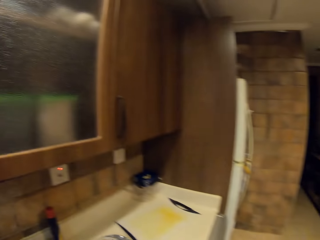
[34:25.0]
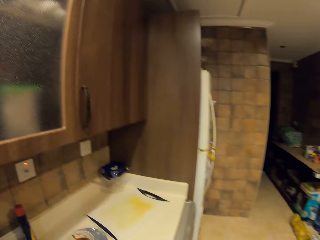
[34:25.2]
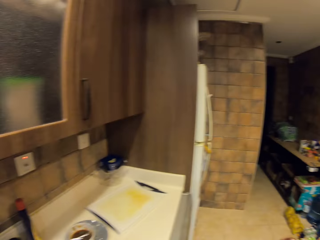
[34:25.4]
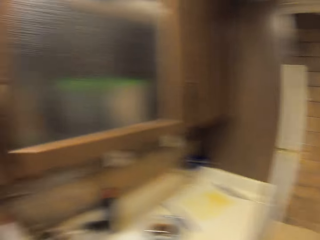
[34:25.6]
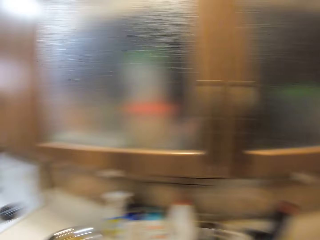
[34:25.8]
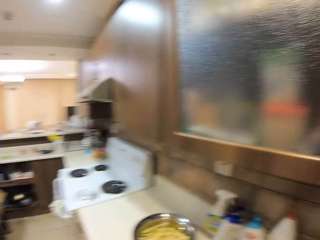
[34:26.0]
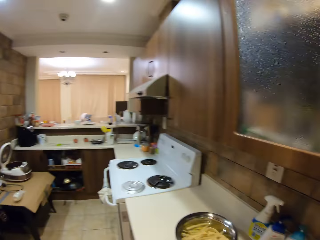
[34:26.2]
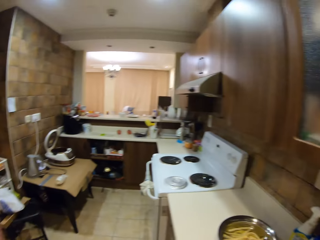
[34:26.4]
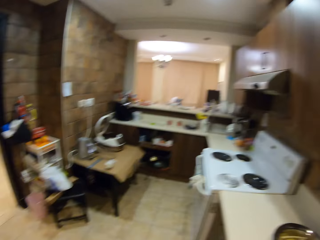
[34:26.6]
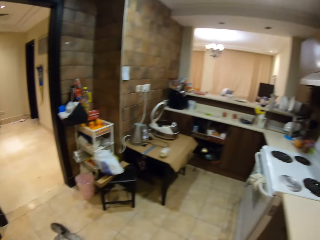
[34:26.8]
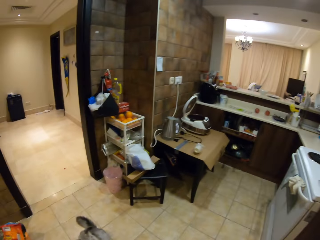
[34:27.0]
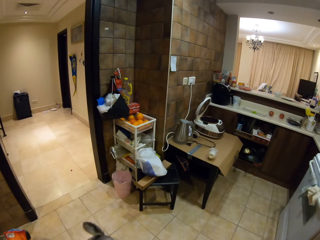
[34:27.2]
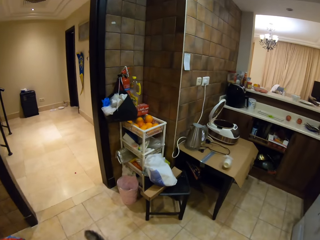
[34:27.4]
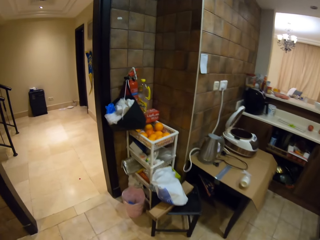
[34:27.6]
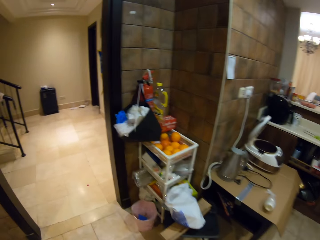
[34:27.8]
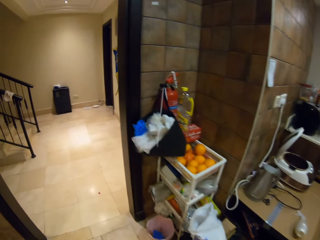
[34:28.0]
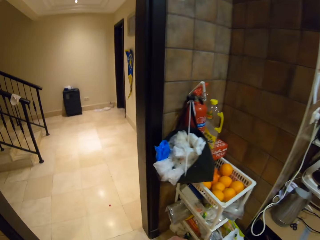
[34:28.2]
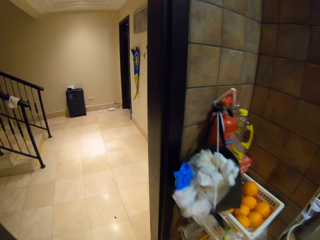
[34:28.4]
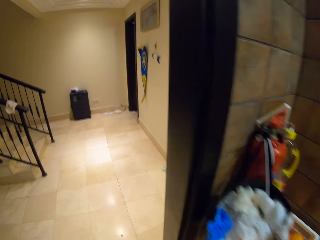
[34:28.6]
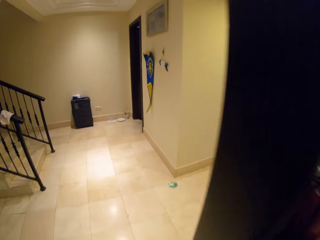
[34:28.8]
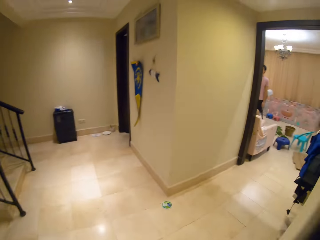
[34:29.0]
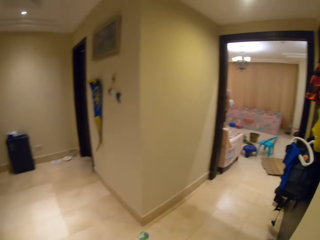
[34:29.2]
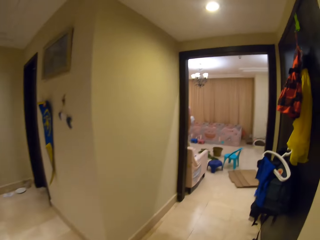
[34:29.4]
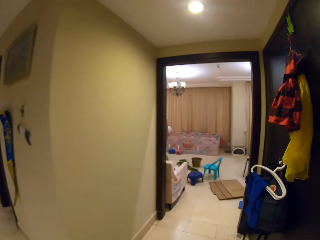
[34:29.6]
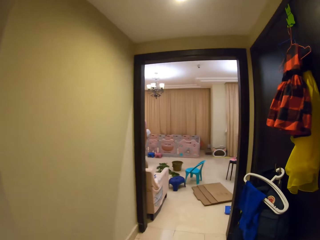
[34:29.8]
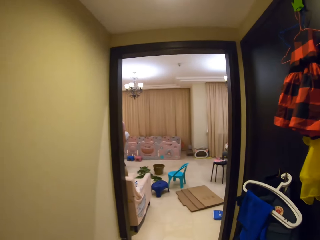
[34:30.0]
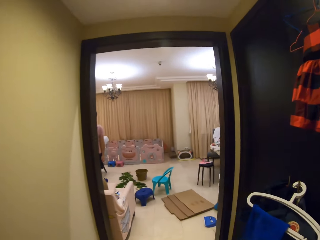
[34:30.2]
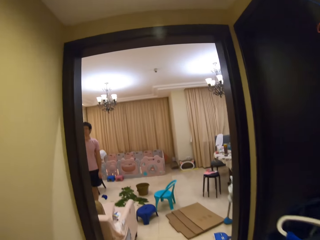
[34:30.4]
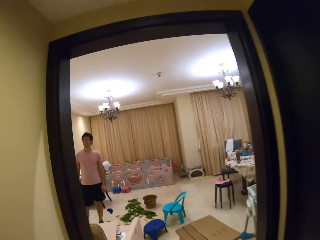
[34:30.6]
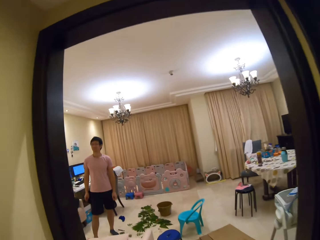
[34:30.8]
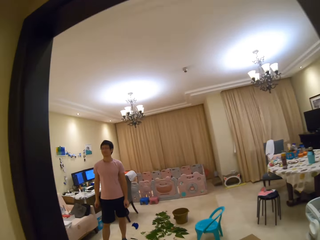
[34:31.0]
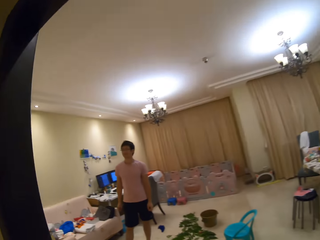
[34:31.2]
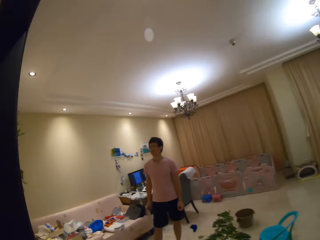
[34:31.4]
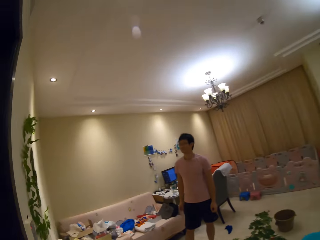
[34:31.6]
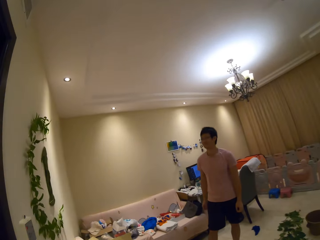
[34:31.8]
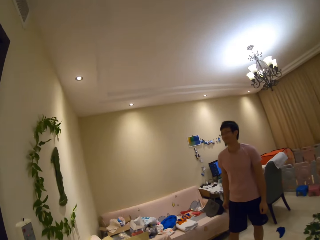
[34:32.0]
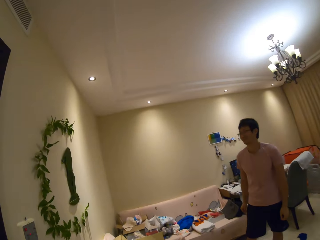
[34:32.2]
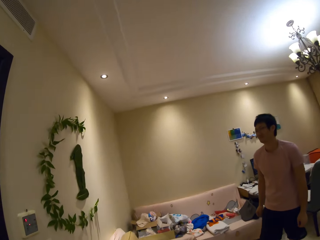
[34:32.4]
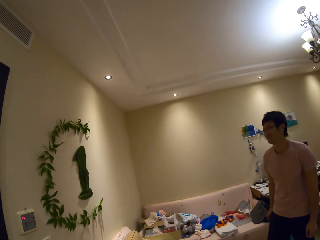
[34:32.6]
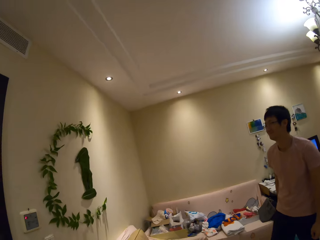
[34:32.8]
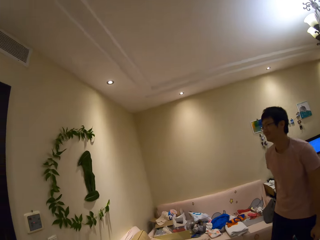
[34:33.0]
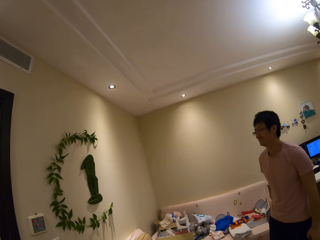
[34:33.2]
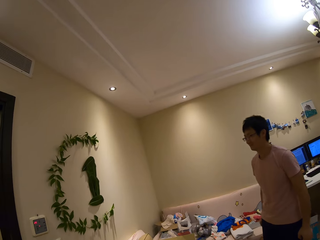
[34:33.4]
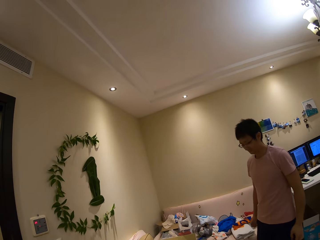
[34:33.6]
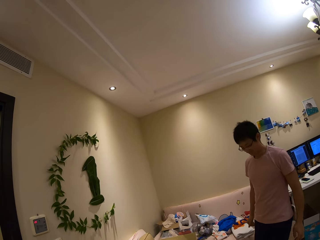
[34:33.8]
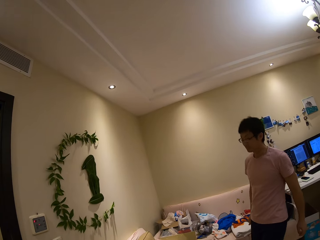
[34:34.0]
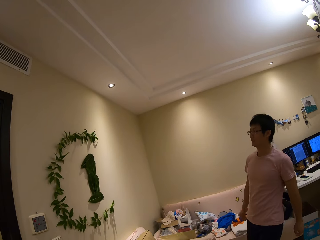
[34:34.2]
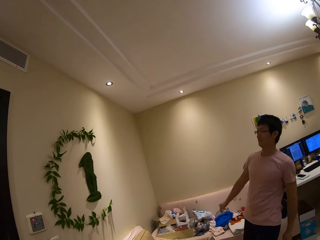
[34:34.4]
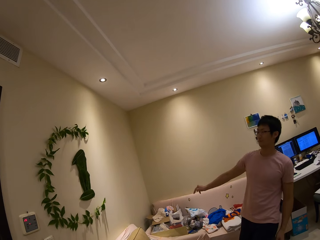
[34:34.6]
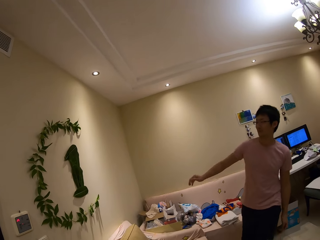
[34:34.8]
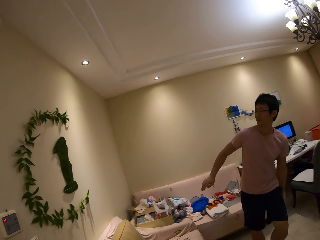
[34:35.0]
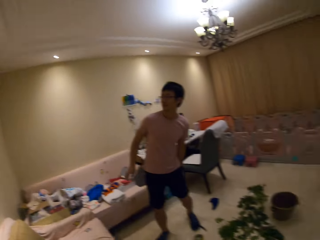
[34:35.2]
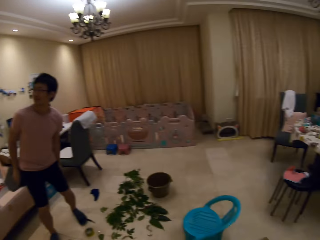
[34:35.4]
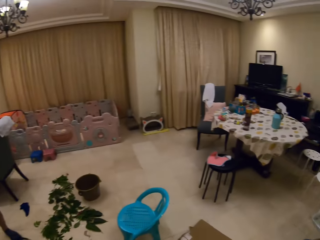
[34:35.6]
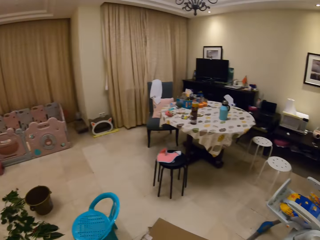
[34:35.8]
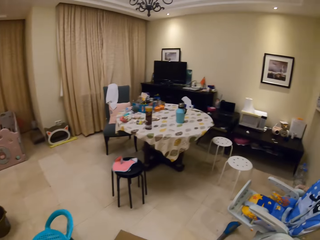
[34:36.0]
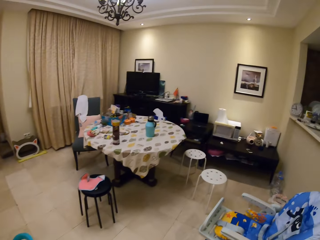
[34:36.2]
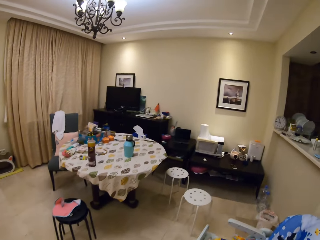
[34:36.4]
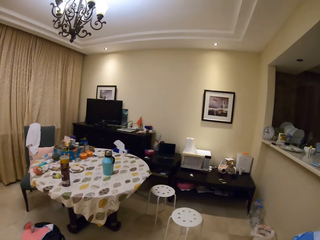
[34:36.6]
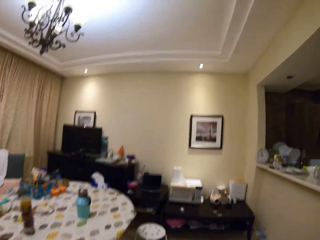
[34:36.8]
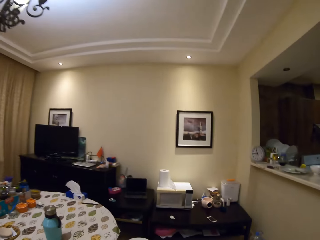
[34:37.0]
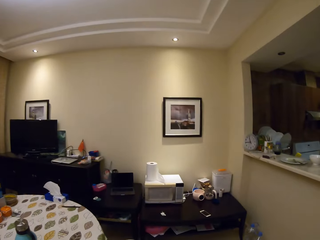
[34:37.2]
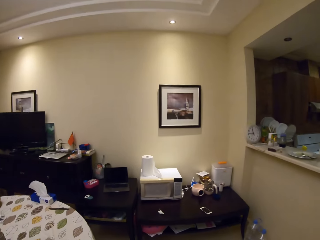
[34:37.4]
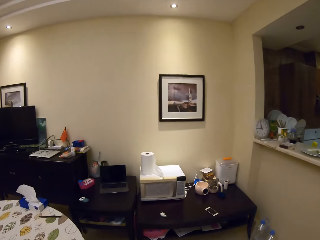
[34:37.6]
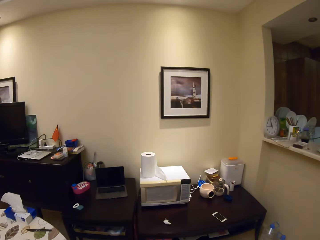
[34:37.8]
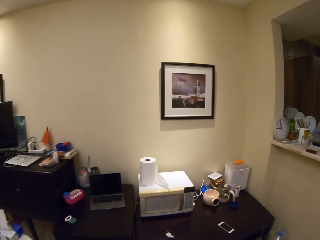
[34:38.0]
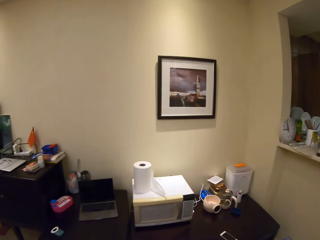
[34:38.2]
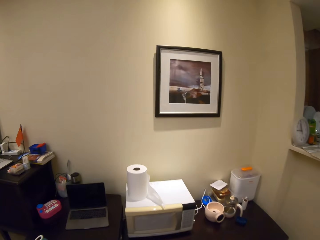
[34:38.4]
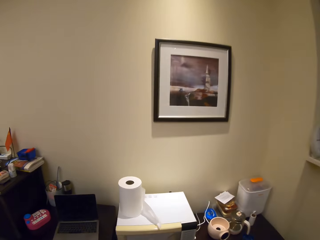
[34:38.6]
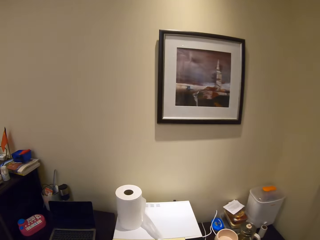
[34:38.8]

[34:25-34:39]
The camera wearer walks. A man stands in the other room. The camera wearer speaks to the man and looks at the man. The man swings. The man speaks to the camera wearer. The camera wearer moves around. They speak to the man and walk.

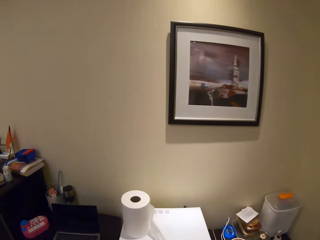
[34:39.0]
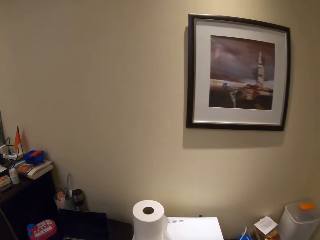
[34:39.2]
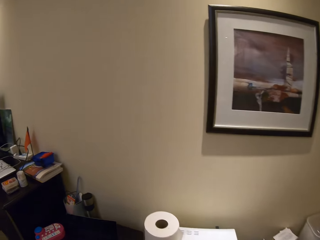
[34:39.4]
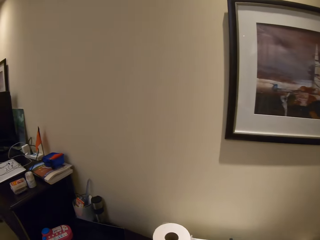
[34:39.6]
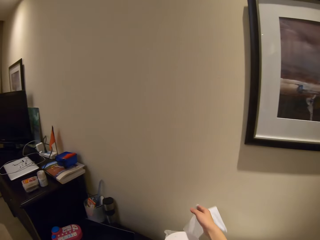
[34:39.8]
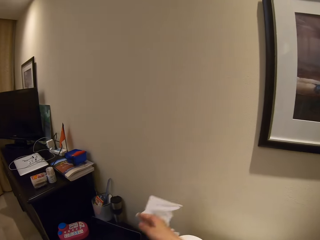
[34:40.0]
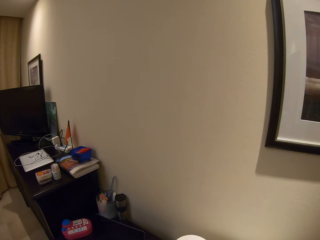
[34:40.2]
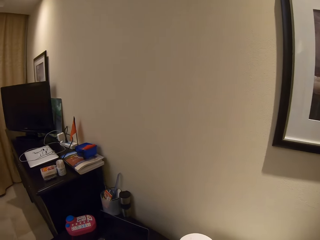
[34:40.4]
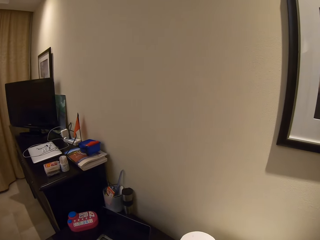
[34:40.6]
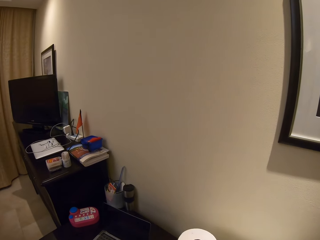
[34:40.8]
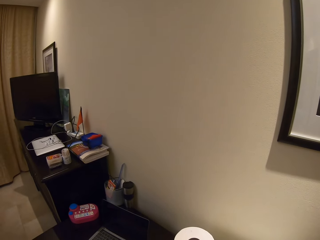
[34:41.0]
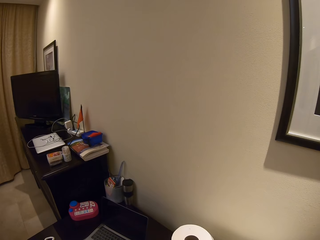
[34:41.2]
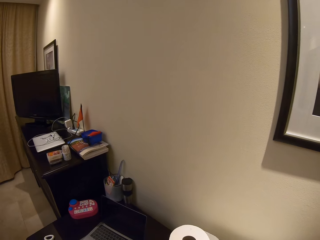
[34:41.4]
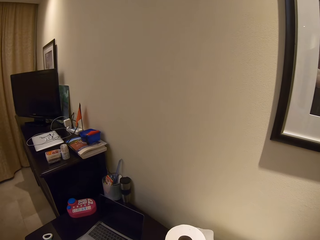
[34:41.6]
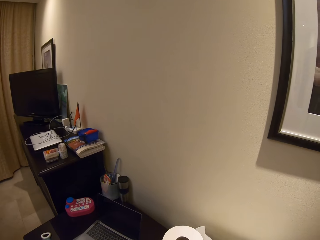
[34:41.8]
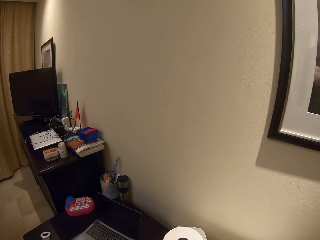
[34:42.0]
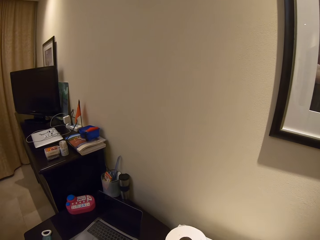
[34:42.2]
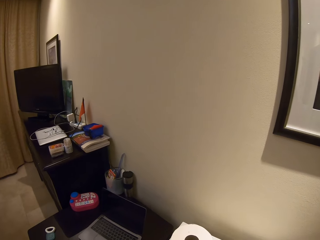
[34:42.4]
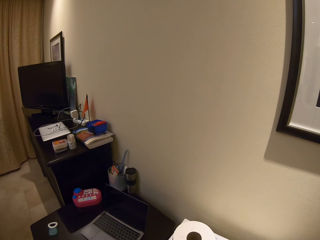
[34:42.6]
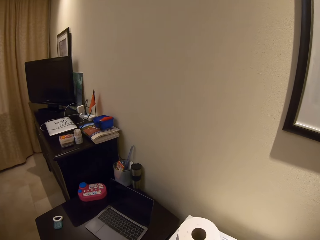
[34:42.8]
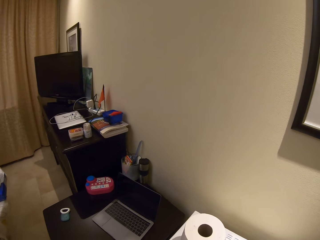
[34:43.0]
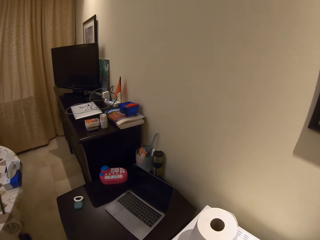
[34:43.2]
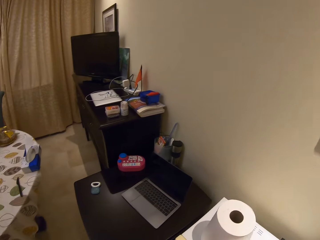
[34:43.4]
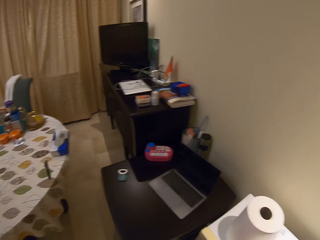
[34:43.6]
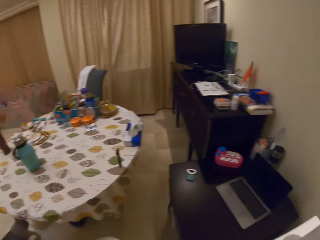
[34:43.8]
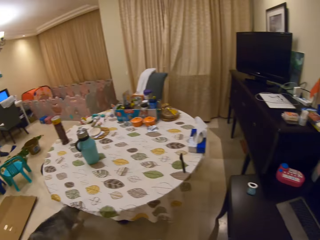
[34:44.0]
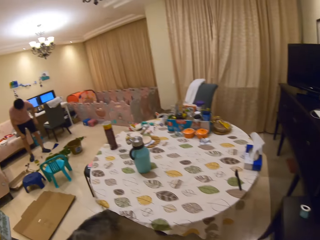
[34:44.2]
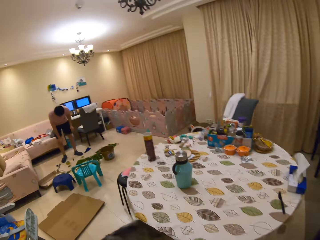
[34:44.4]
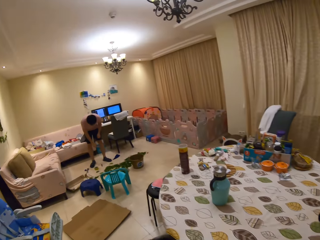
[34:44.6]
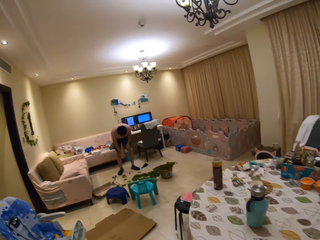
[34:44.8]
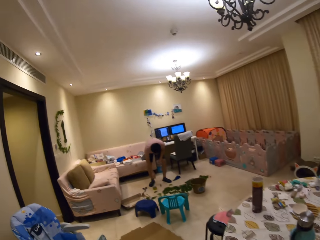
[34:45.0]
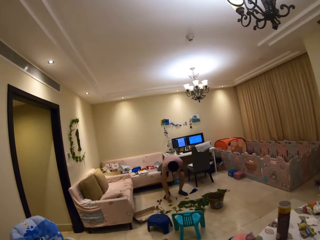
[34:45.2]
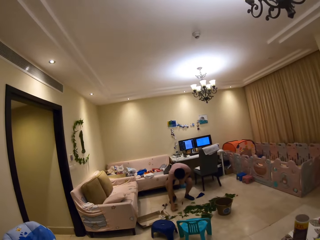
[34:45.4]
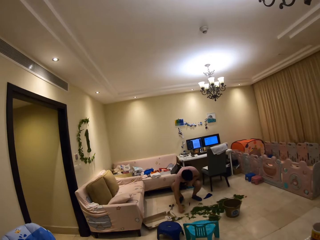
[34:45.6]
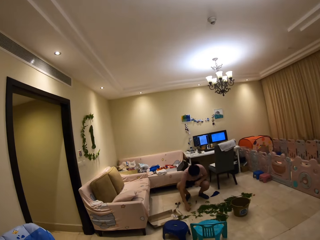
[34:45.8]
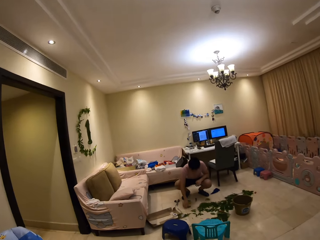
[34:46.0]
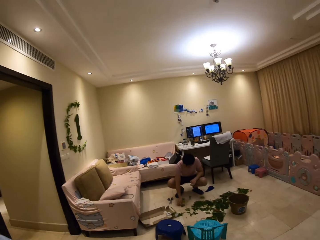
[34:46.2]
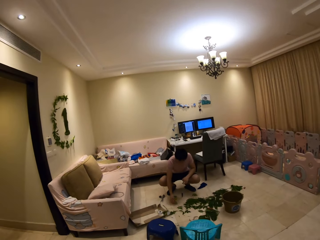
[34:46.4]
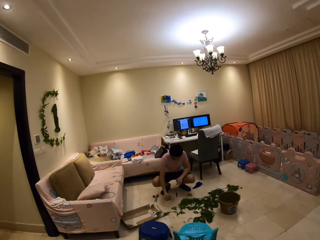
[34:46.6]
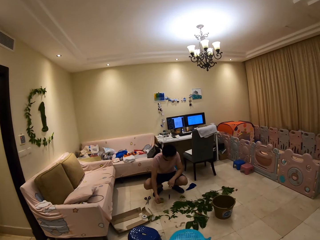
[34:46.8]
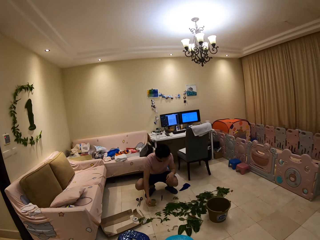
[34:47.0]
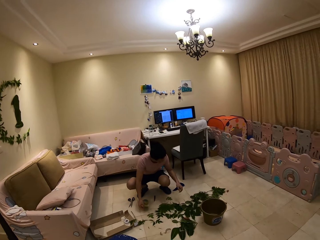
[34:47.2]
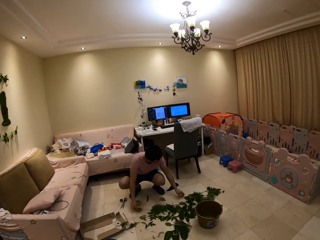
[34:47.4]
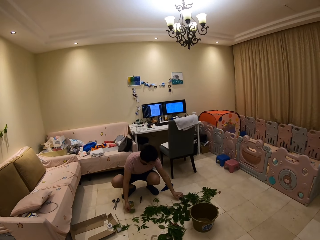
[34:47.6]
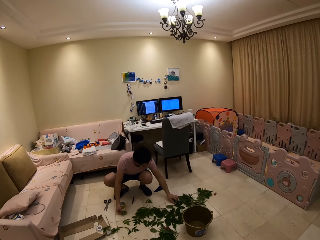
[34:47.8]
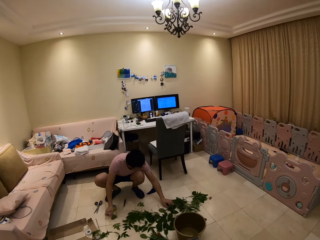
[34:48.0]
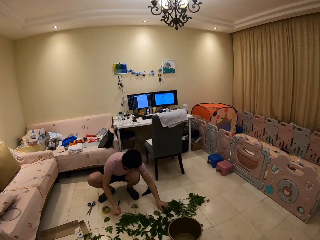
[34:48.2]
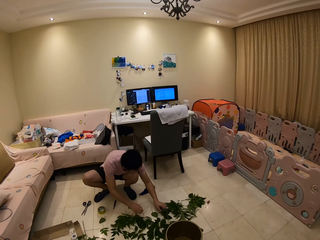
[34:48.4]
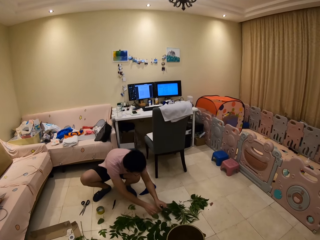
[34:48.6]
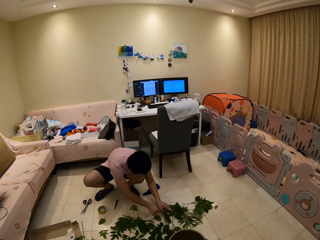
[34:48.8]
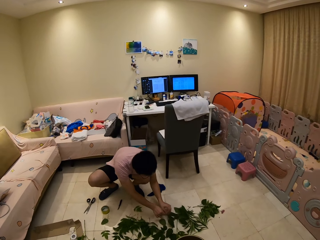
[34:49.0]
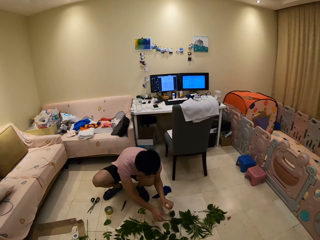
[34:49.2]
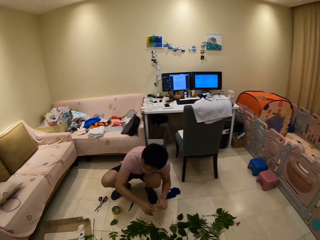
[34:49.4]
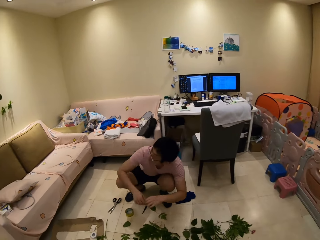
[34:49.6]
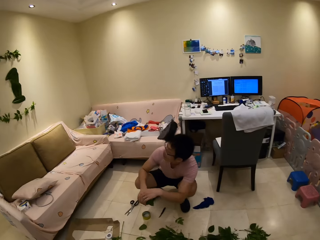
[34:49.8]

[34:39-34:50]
The camera wearer picks up a serviette. They unwrap the paper towel. They speak to a man. They walk and move around. They speak to the man and look at the man. The man squats. The man touches the plants on the floor. The man picks up a leaf. The camera wearer speaks to the man.
